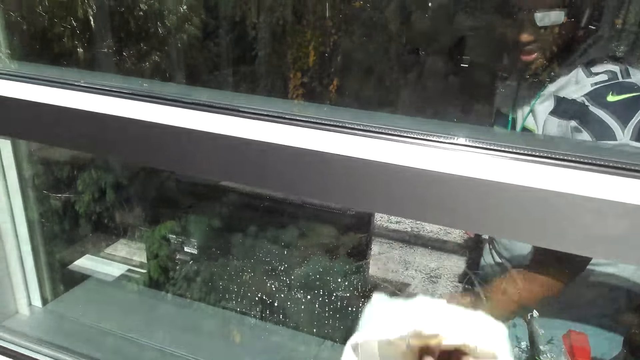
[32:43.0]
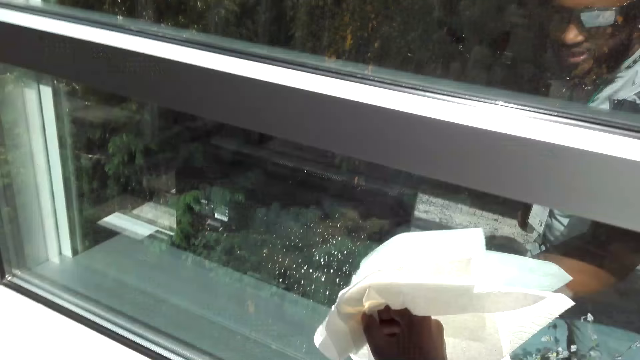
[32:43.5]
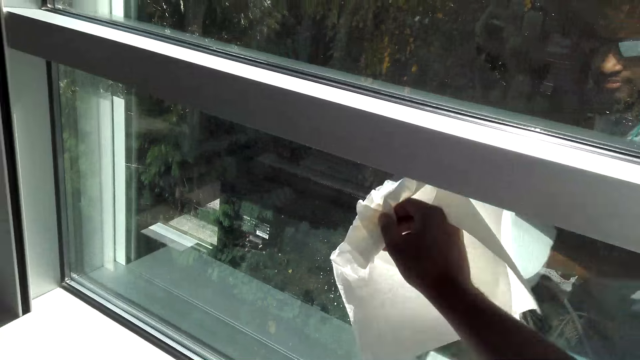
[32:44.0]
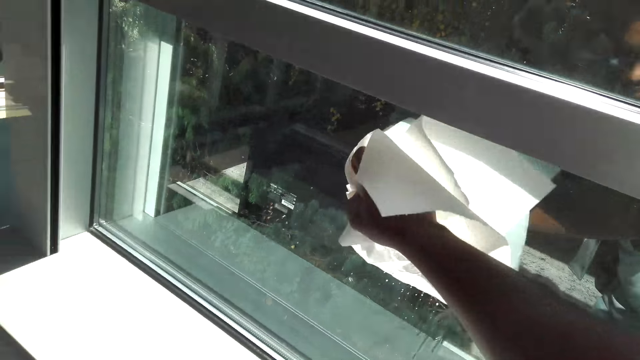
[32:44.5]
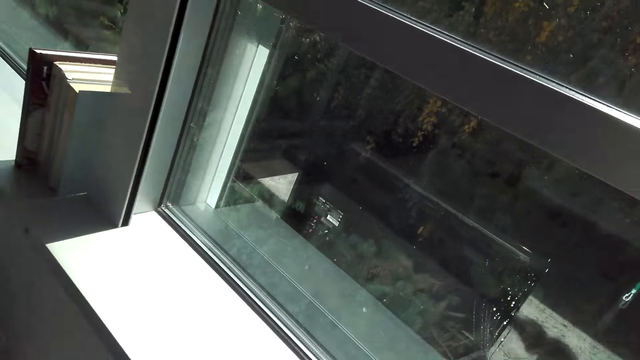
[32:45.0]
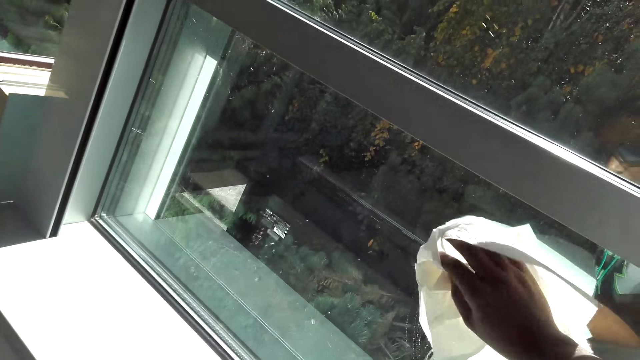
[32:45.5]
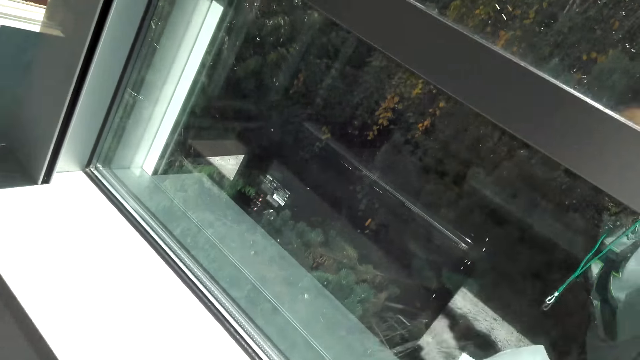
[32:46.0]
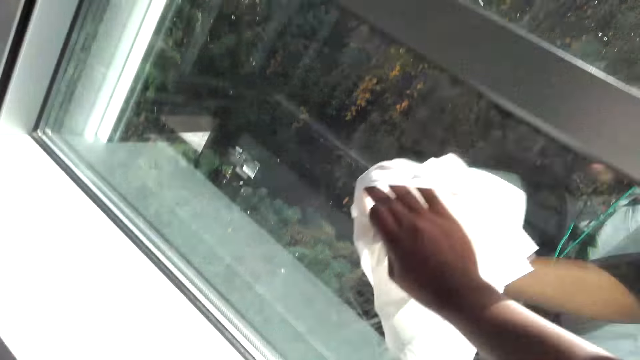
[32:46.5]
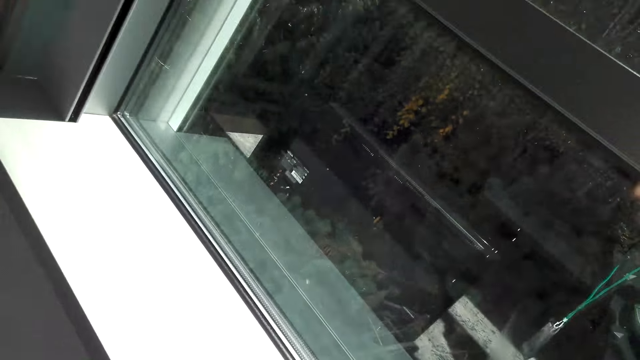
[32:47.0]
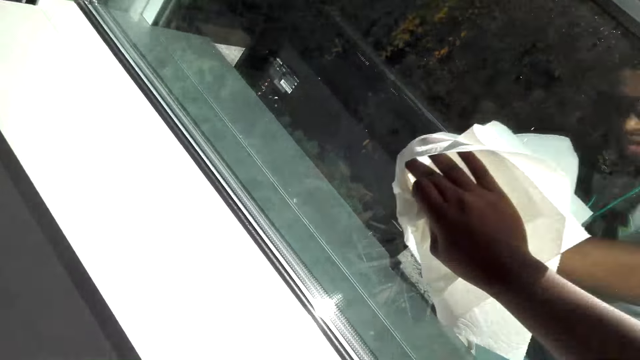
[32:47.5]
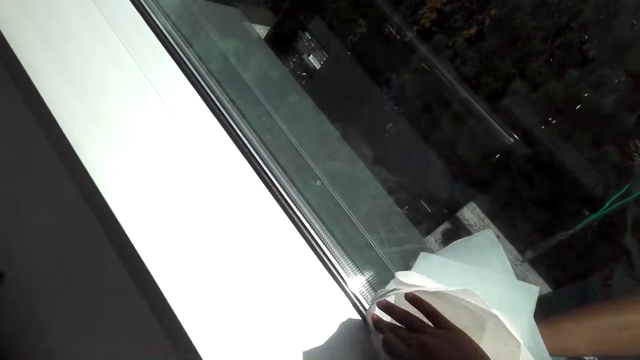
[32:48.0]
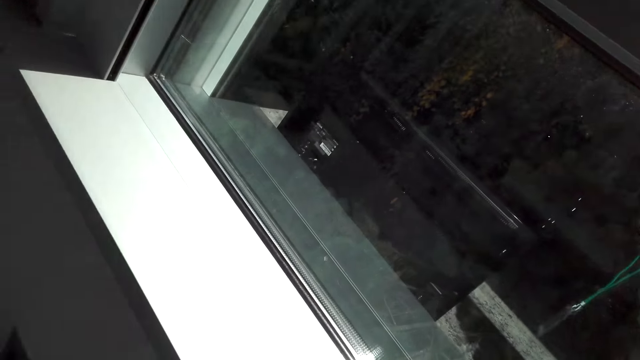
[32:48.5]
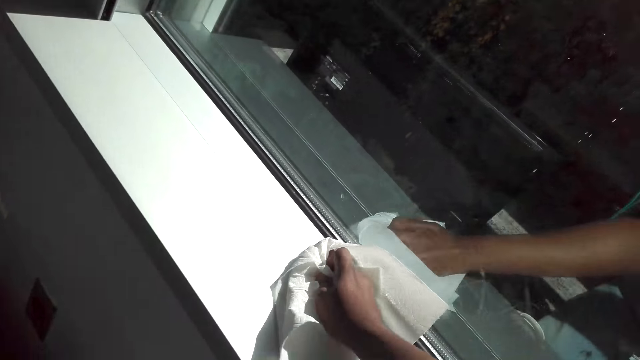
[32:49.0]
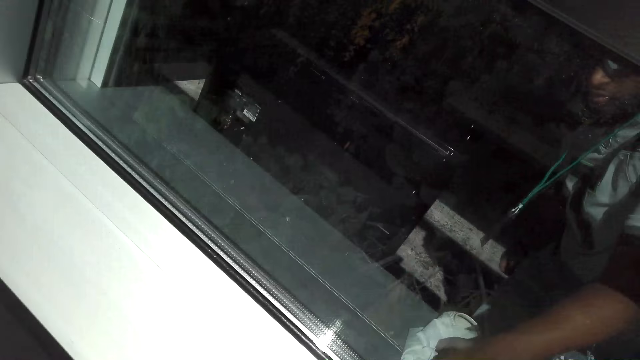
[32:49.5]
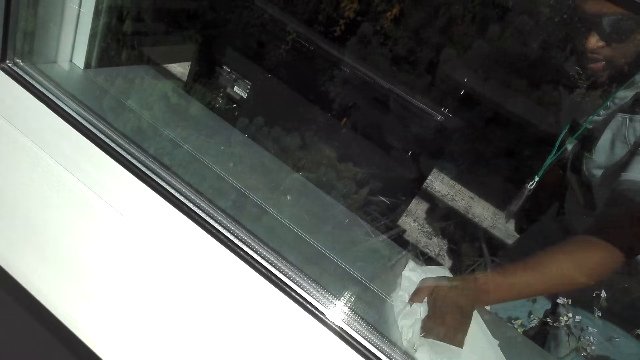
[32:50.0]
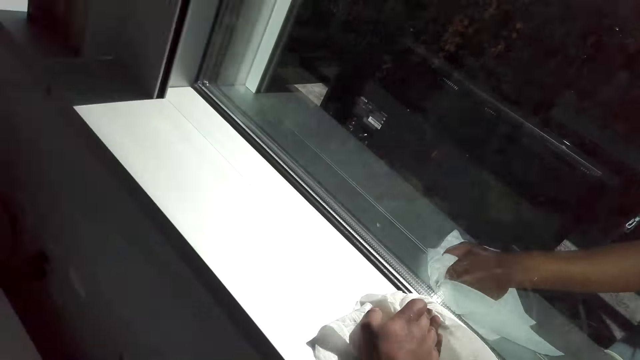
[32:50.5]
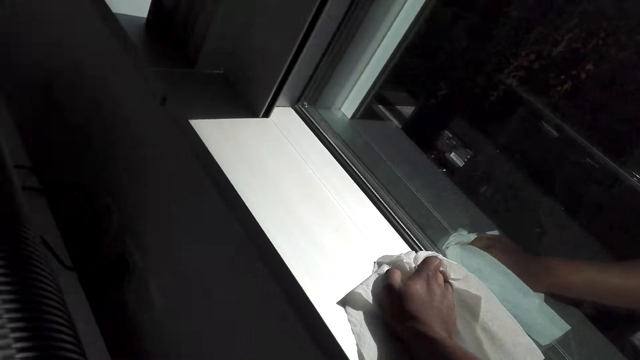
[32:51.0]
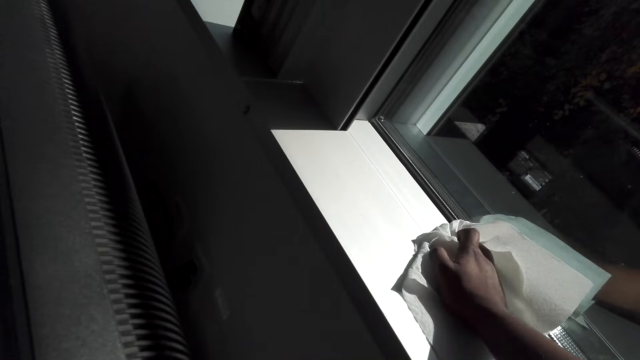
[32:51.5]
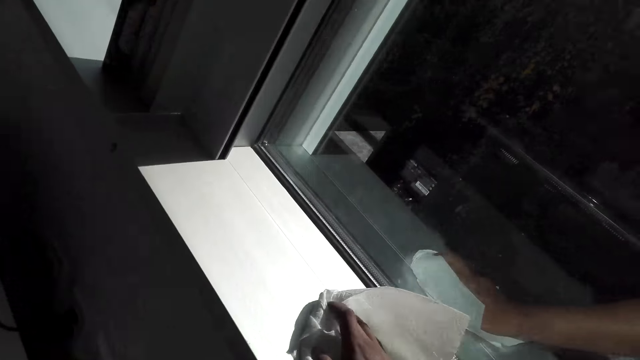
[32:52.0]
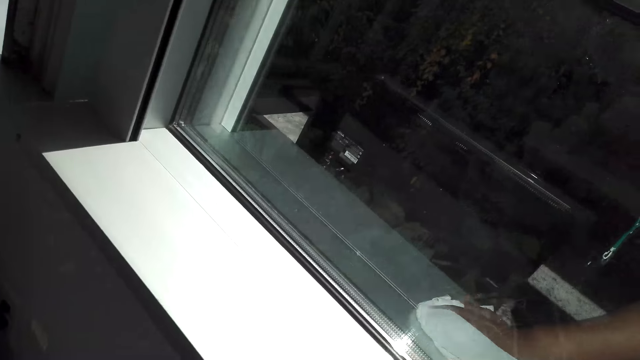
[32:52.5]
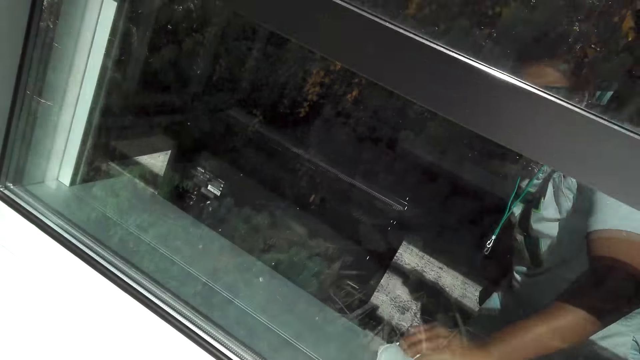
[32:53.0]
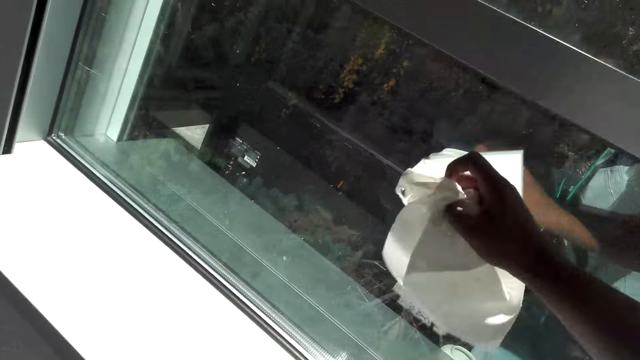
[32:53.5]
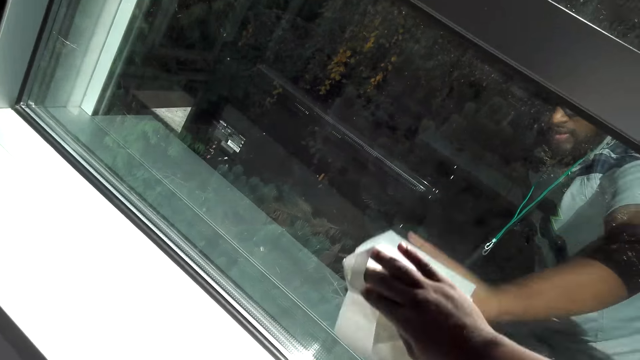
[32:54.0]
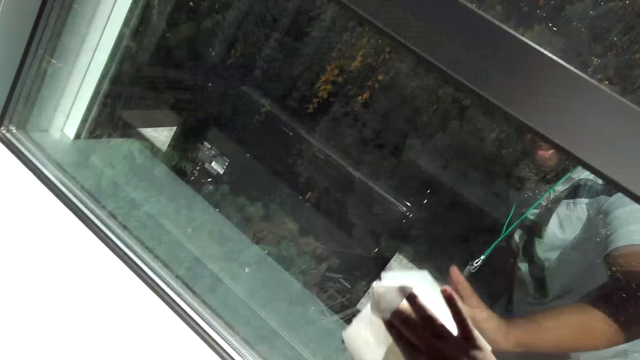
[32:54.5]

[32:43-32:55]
The camera wearer wipes a window with a paper towel. They communicate on the phone.

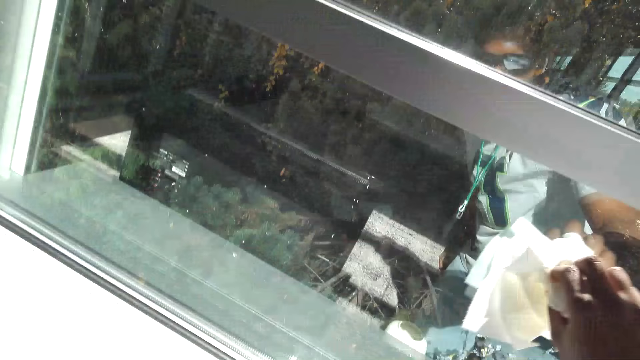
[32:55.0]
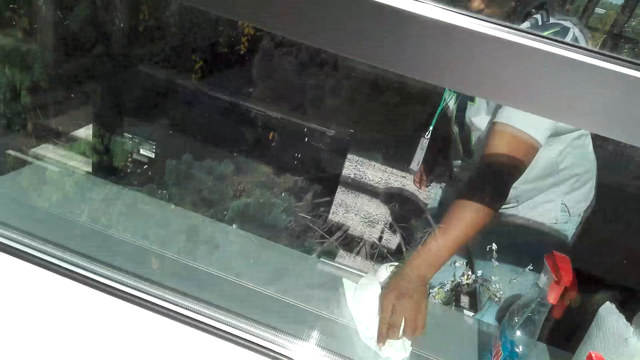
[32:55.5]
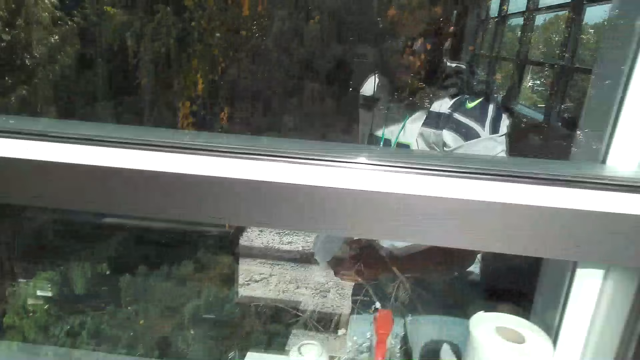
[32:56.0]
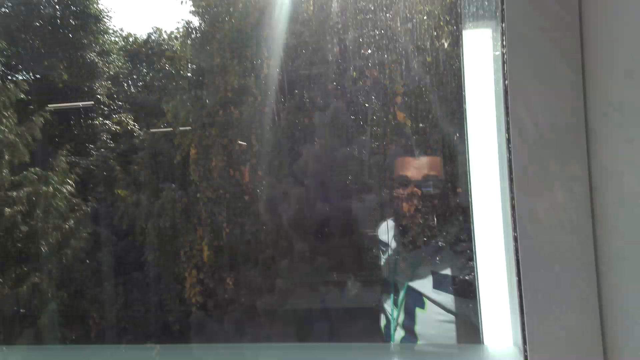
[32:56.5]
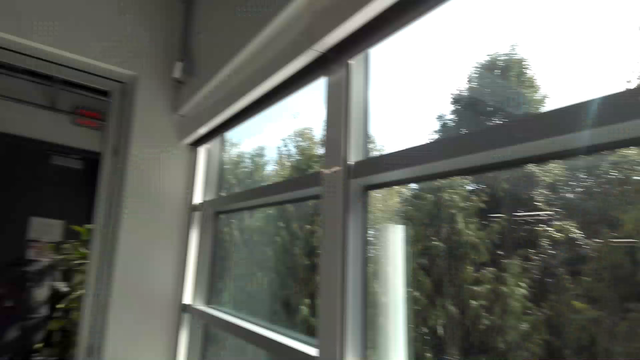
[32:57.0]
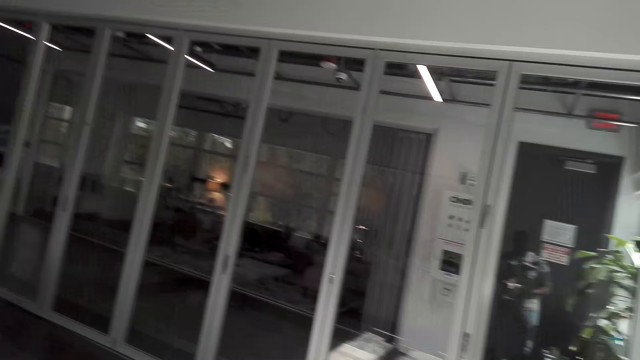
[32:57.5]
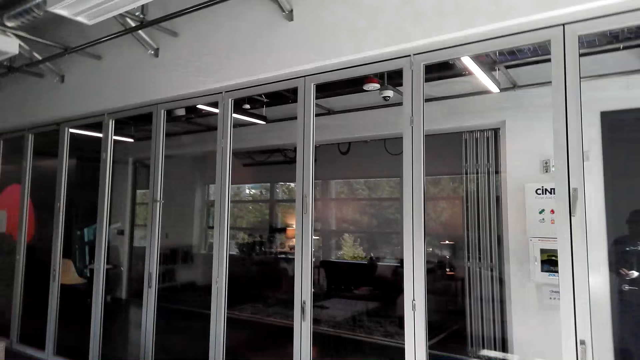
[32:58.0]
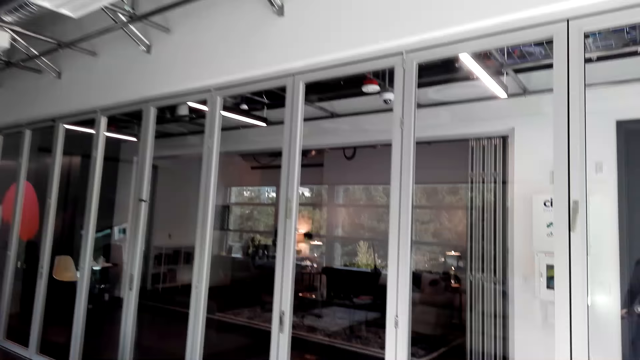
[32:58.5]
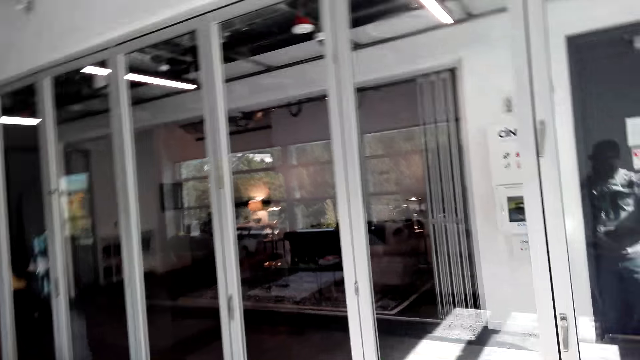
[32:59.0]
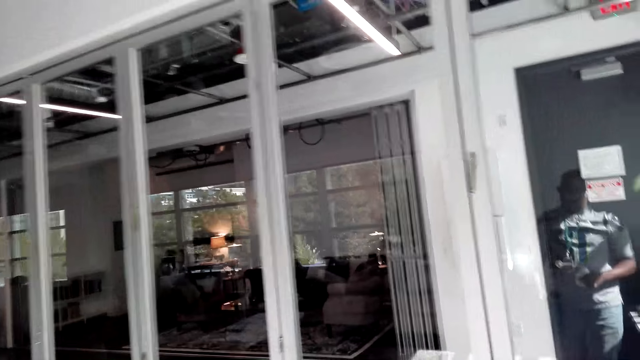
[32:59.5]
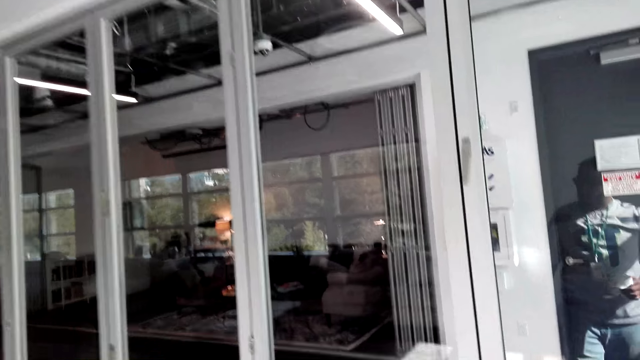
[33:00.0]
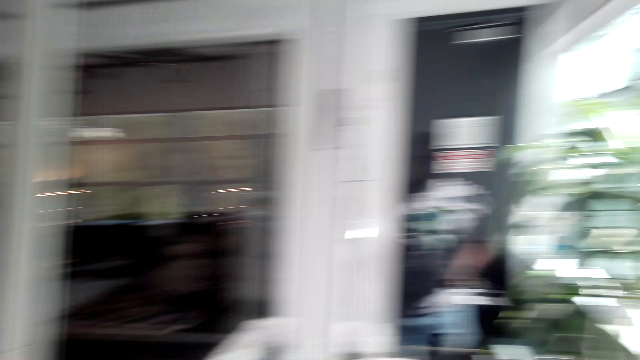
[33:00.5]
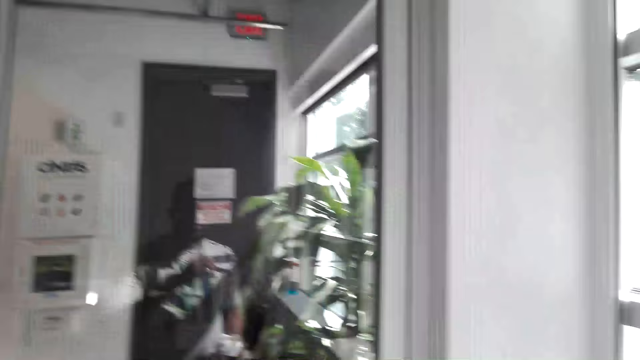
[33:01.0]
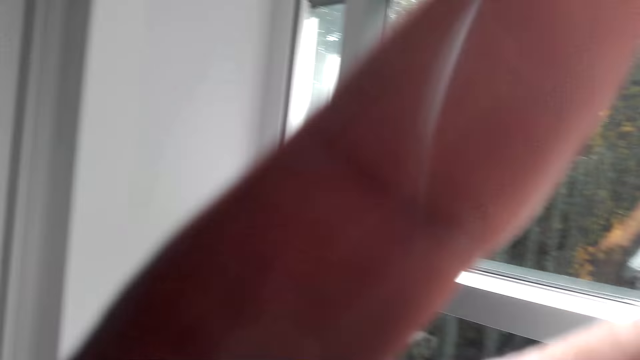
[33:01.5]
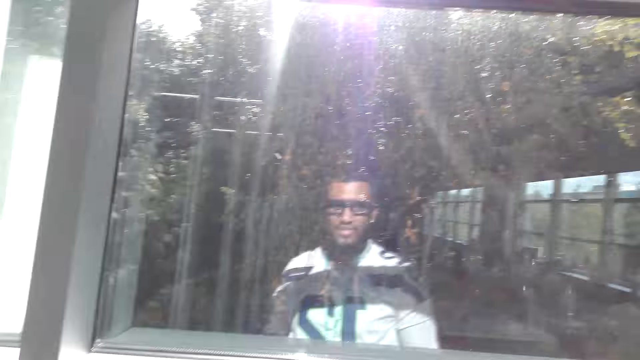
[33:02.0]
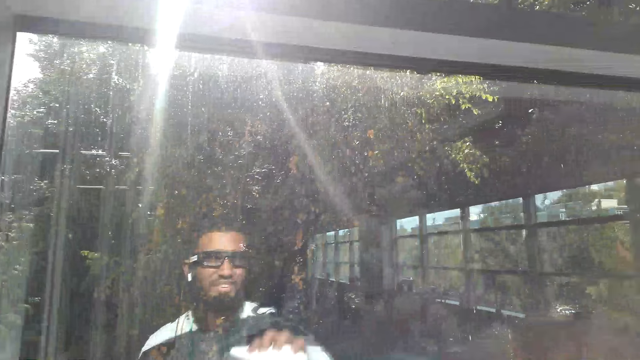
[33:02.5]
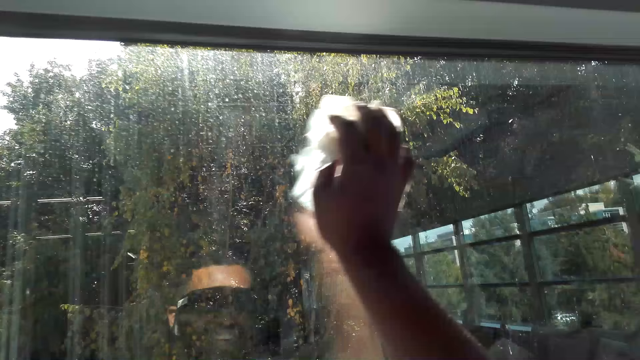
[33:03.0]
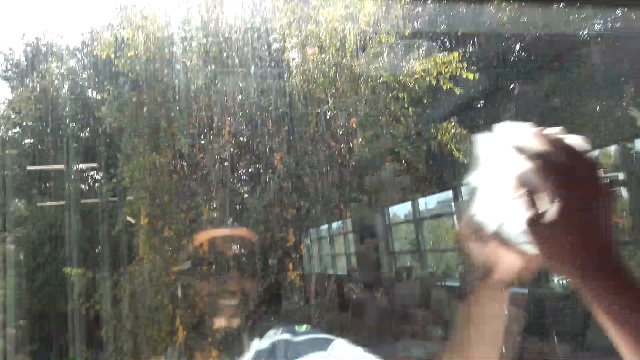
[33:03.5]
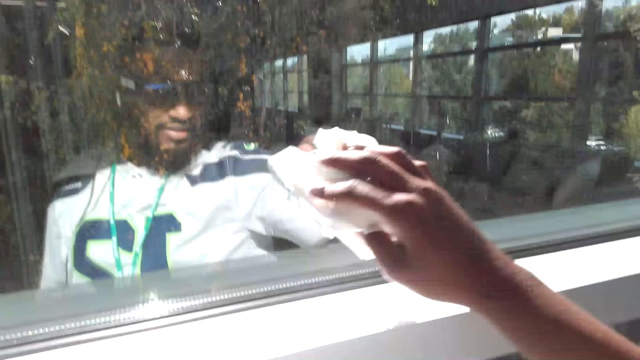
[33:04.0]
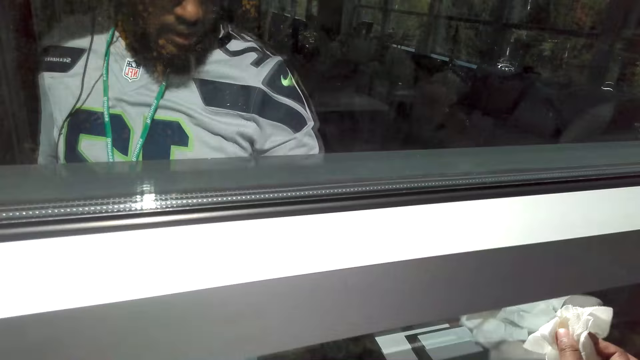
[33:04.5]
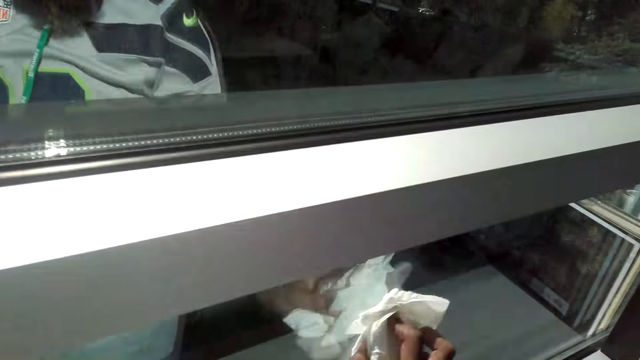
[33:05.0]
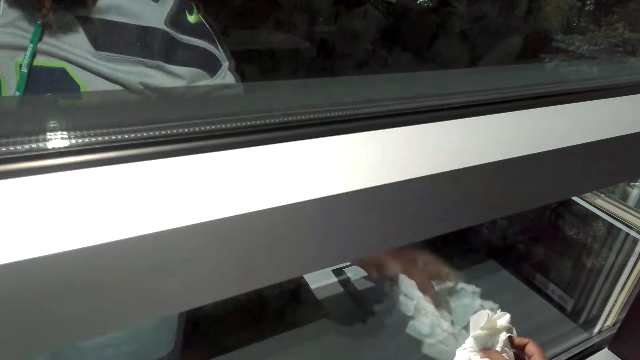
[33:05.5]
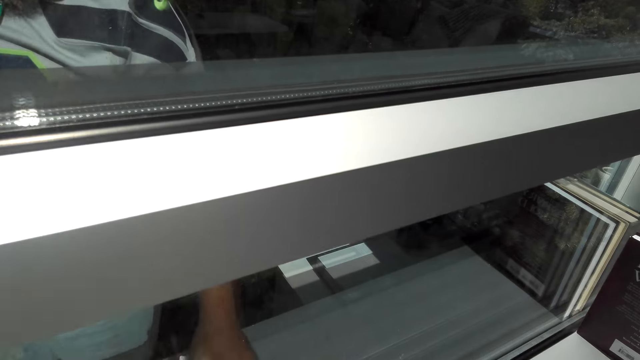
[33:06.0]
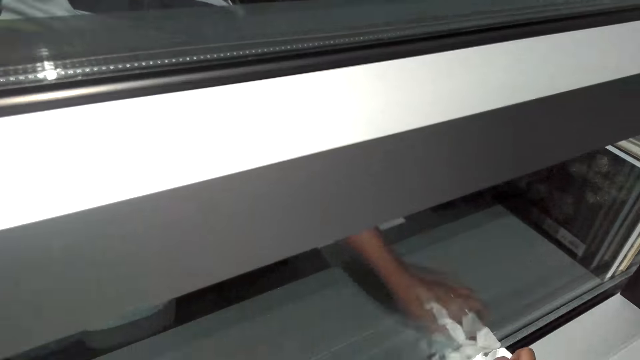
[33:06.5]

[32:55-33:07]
The camera wearer turns around the room. They walk around the room. They communicate on the phone. They wipe a window with a paper towel. They communicate on the phone.
